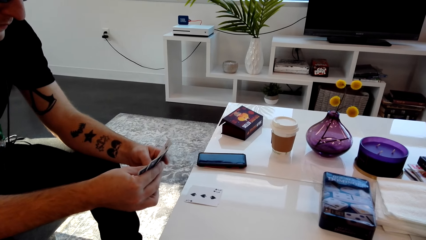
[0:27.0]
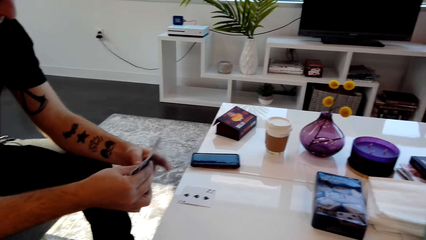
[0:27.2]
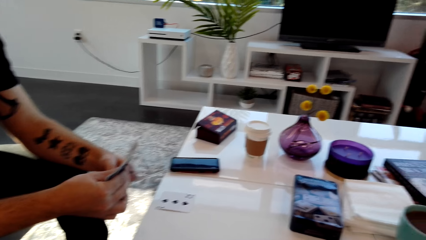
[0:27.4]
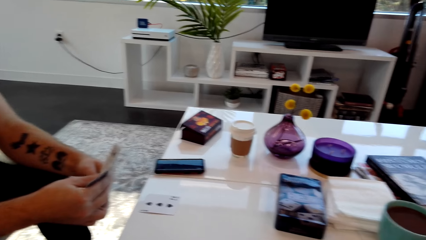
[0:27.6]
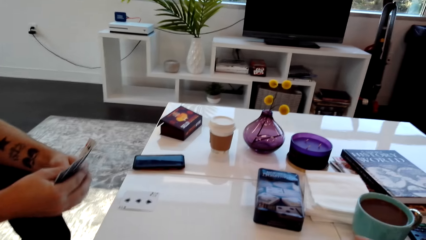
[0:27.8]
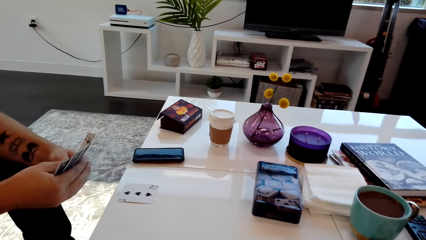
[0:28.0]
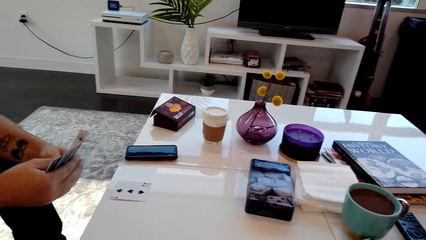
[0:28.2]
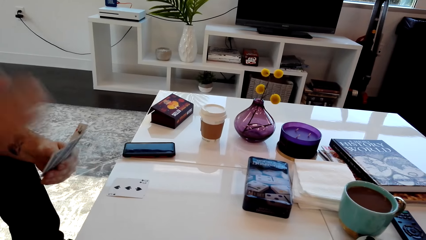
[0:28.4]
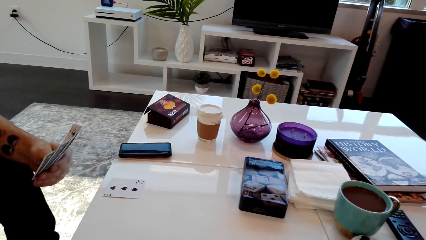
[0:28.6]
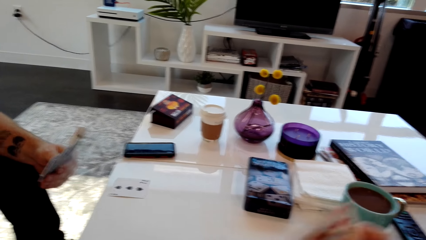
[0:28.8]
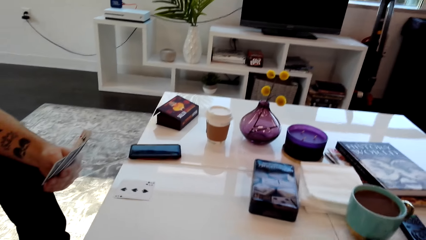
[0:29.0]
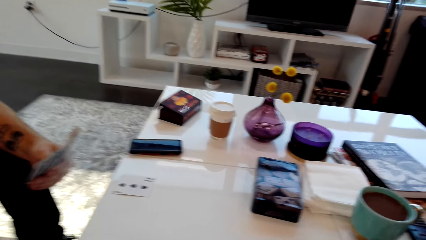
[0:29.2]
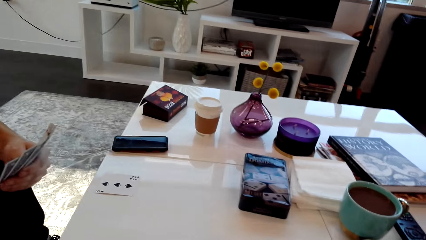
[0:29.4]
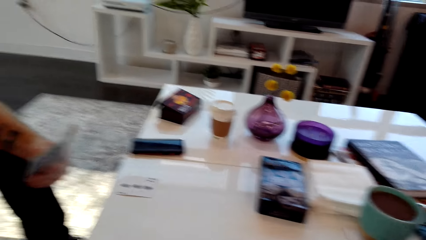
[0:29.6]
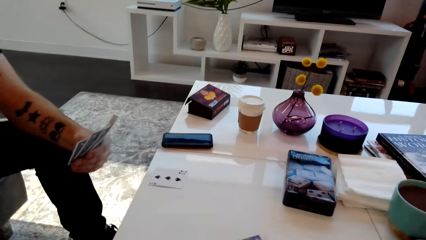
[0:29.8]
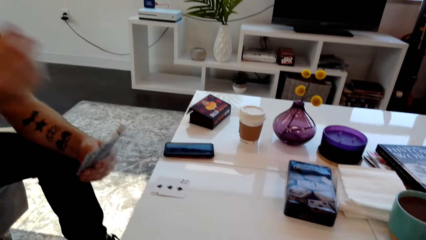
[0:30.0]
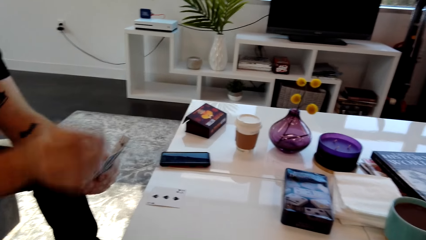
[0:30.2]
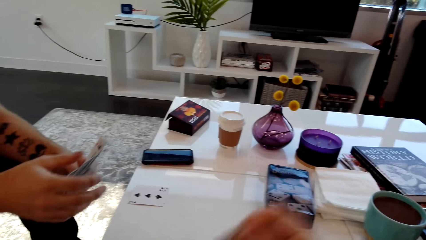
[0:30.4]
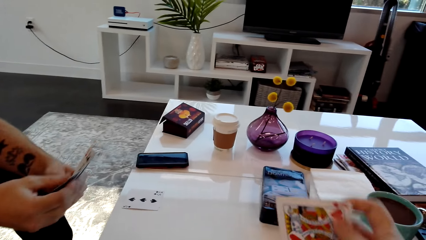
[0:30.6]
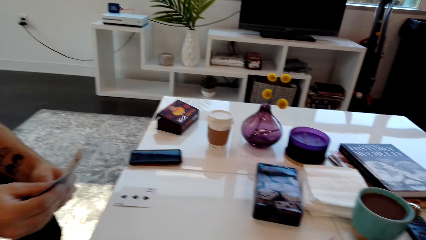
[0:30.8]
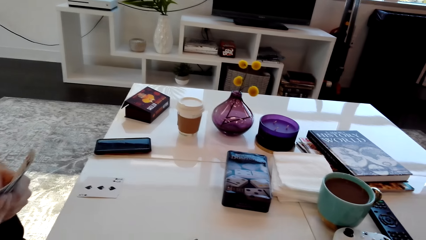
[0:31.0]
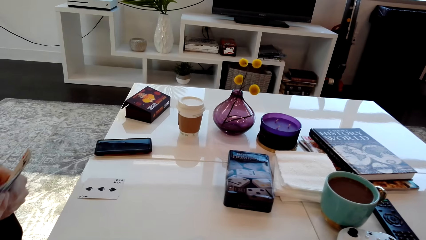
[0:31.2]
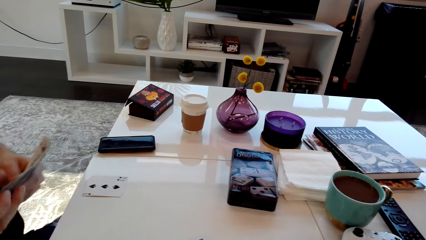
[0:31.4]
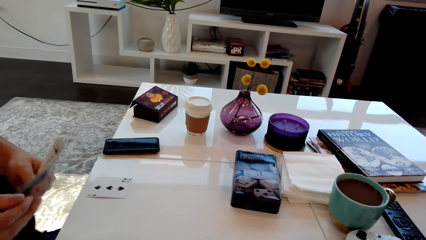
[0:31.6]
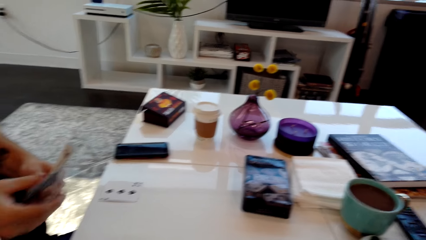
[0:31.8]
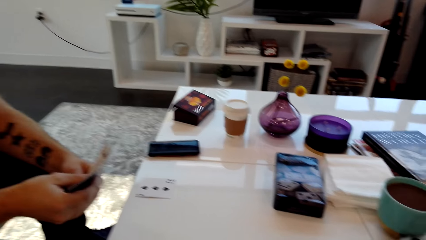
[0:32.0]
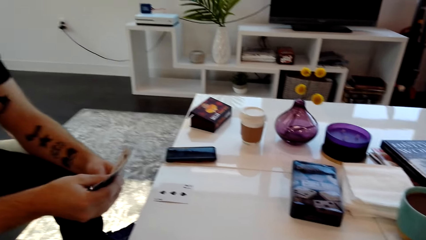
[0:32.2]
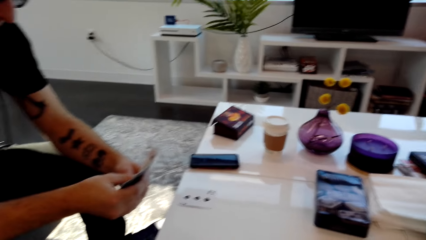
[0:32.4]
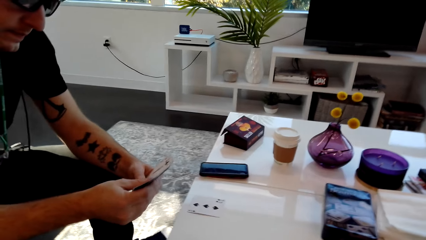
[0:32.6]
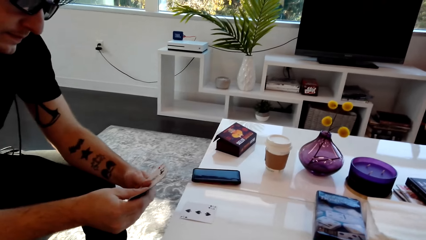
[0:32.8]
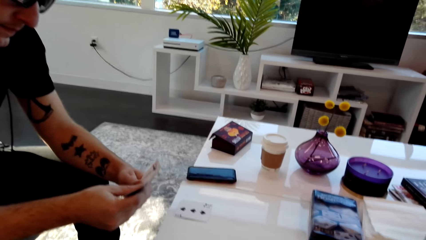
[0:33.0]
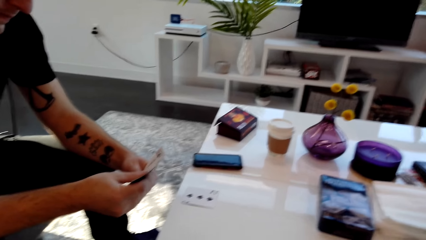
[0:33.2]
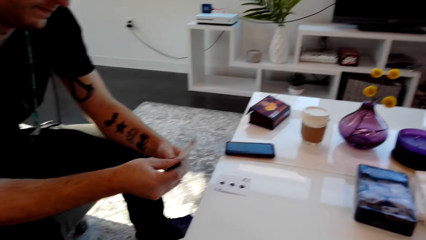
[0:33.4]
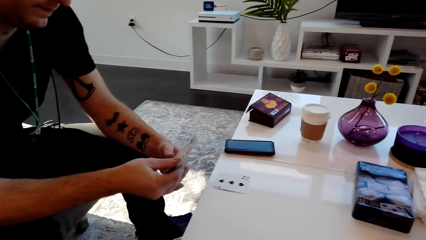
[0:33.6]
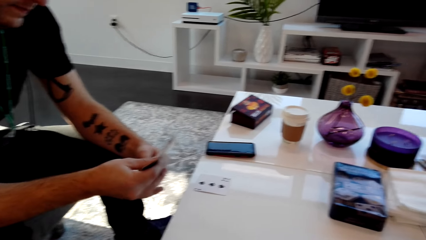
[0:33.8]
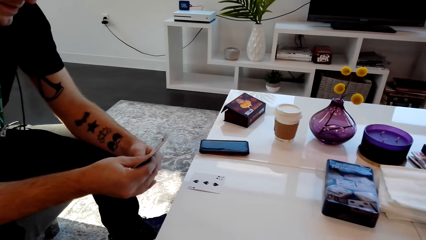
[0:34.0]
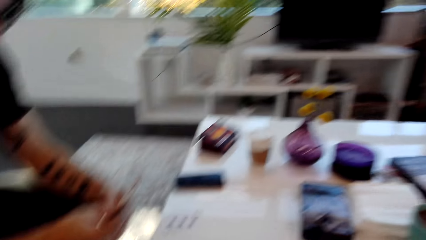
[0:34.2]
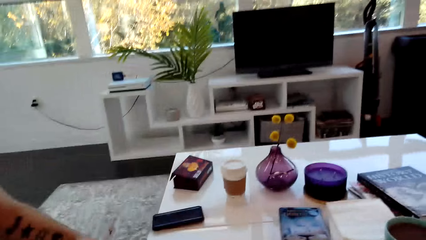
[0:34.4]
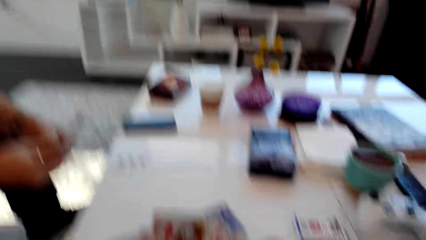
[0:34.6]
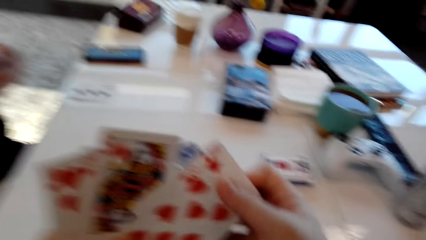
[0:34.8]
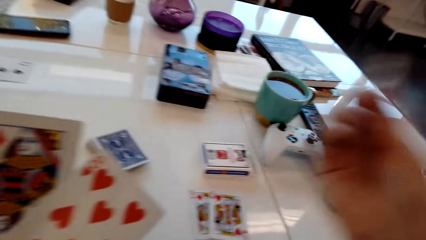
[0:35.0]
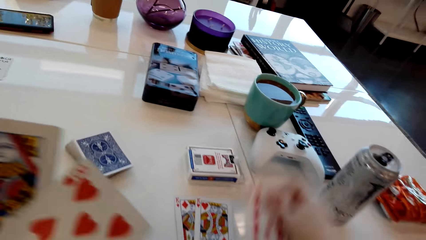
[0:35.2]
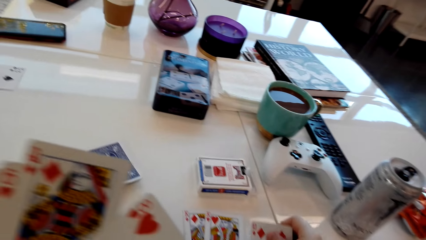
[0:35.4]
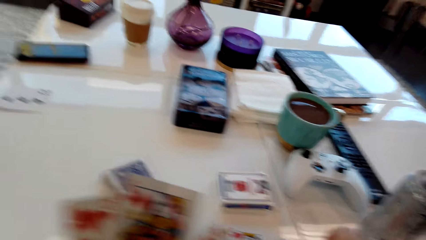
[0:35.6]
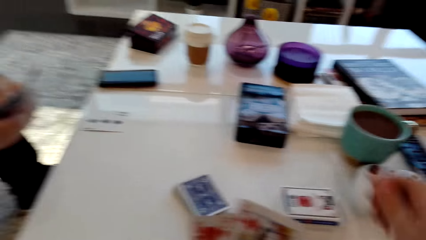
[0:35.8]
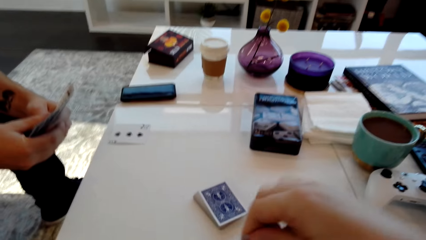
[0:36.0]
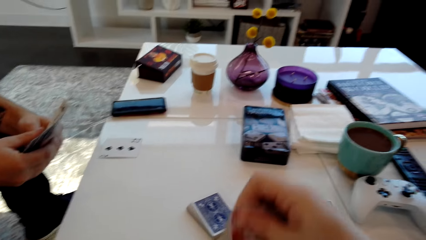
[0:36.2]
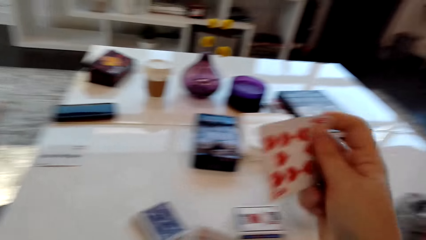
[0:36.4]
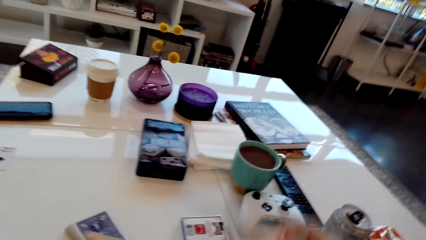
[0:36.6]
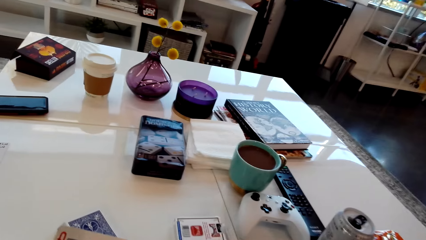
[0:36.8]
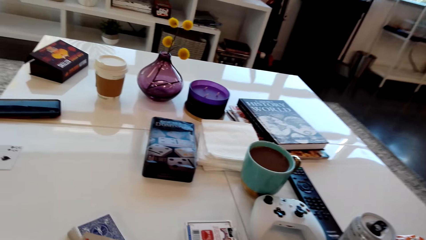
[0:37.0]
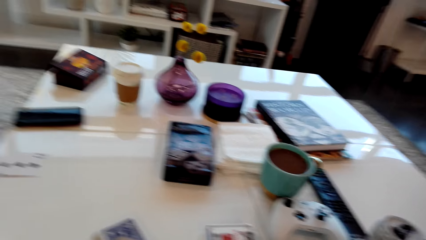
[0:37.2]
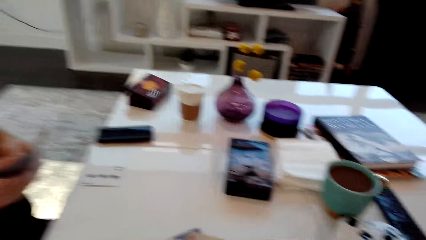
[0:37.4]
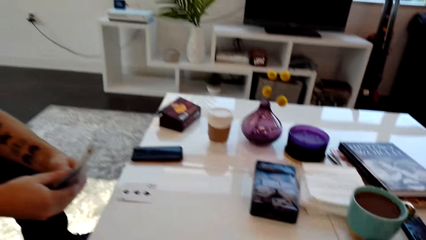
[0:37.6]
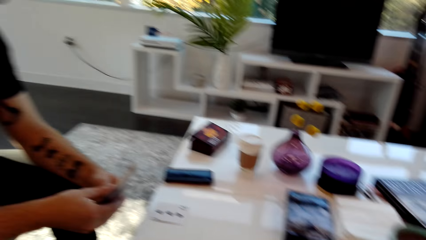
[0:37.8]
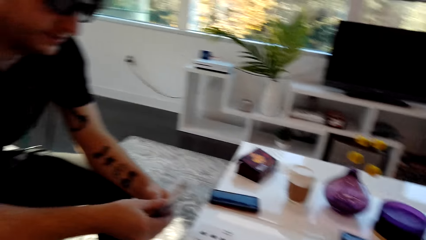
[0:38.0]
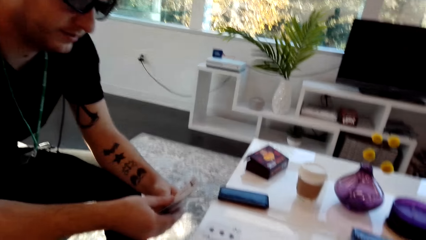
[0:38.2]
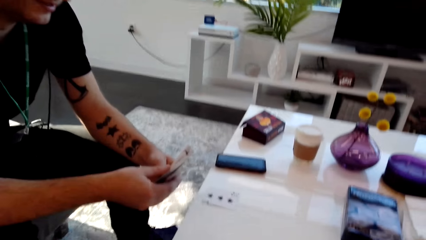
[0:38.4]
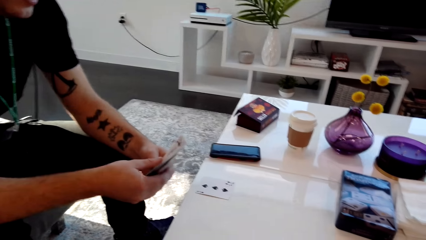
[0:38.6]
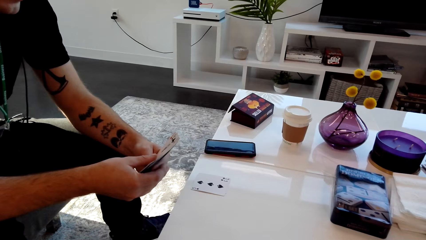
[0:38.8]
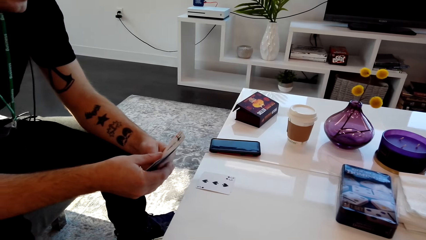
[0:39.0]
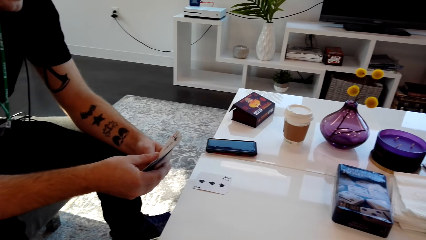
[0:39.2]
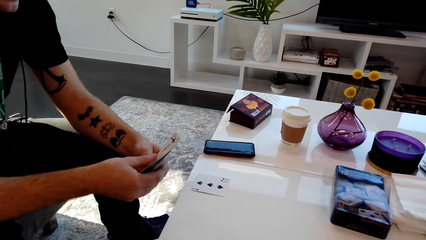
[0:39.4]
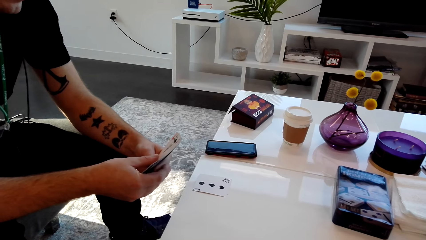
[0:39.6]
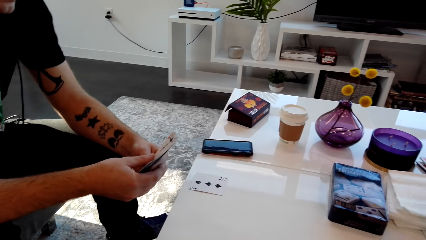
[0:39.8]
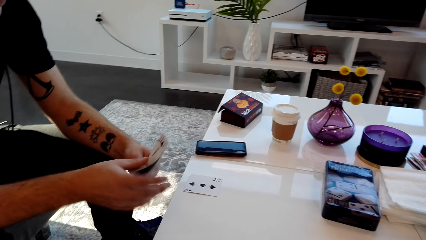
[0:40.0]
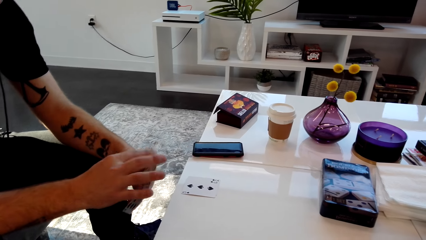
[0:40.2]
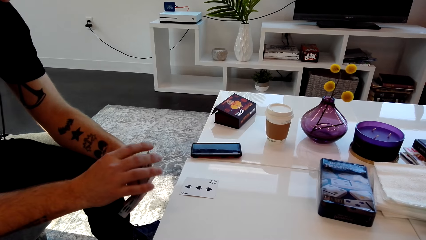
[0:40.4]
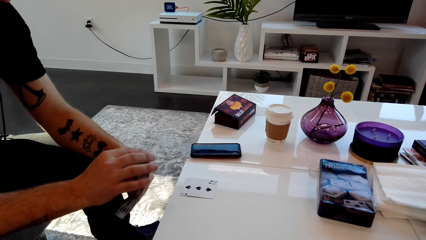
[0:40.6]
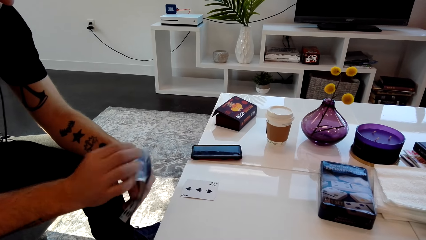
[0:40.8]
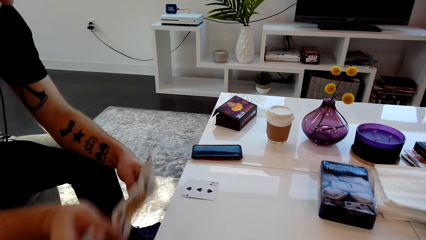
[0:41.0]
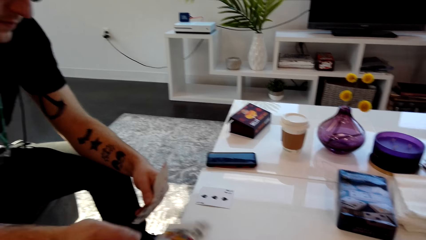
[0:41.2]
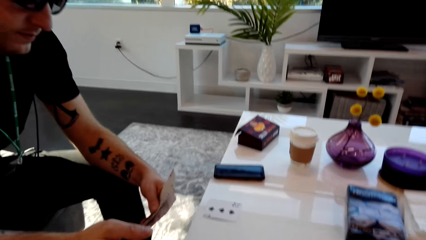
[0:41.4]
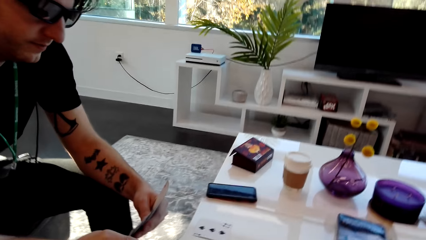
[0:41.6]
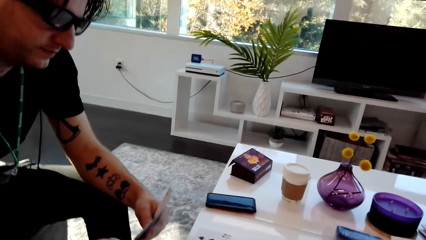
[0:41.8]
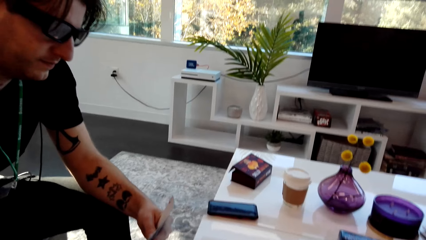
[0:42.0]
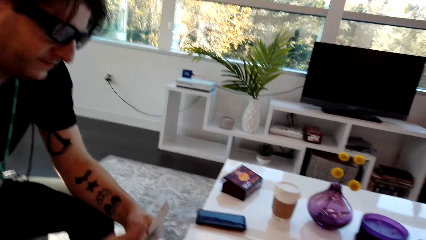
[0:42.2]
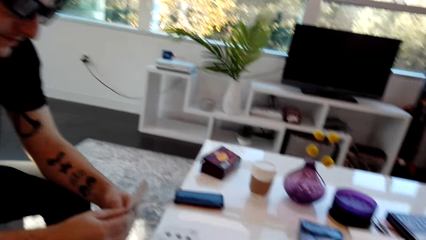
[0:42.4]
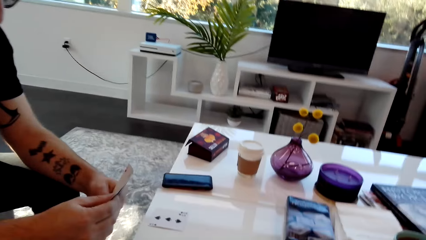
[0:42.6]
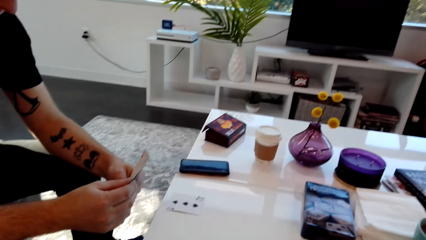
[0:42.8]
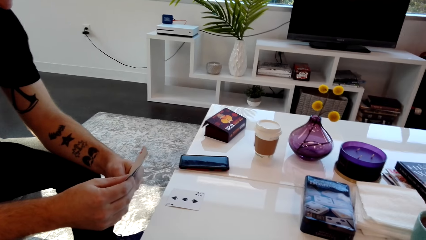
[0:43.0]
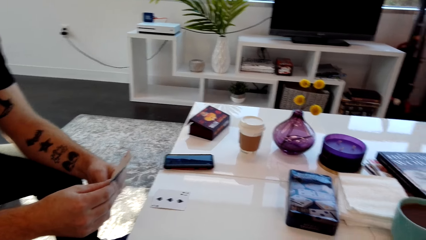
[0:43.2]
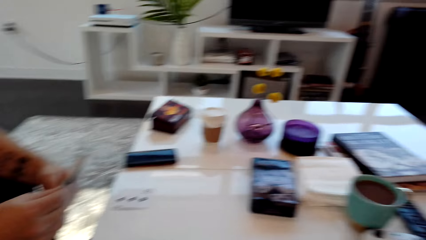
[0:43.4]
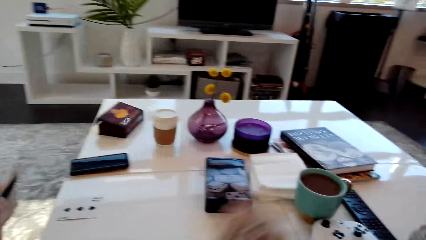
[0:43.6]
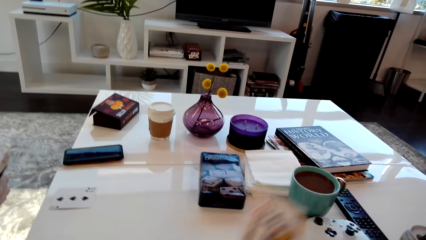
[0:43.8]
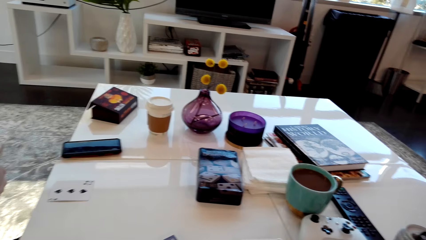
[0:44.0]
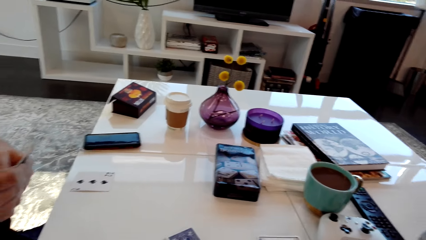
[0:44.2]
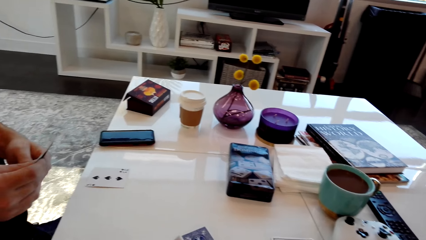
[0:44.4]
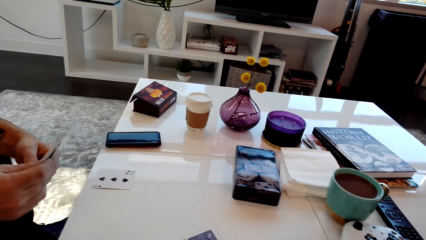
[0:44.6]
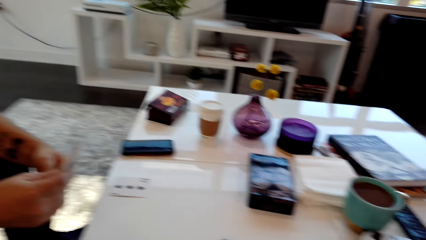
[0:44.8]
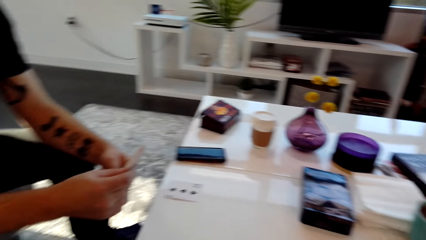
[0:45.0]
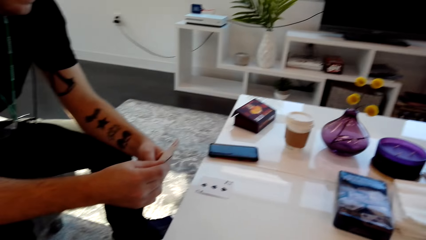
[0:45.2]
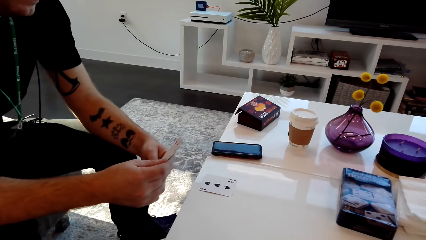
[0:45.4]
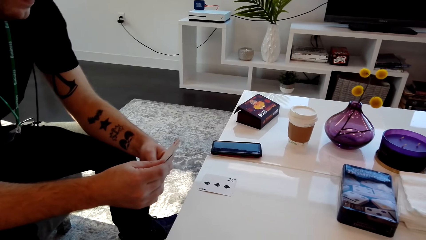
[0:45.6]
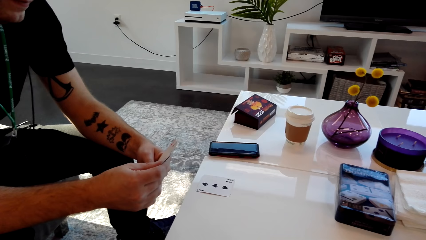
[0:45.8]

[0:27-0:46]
The man moves cards, touches part of his face, and moves his arm. The camera wearer places a card on the table. They move cards and arrange the cards on the table. They pluck a card from the pack of cards. The man touches cards and passes the card to the camera wearer. The camera wearer speaks. They move cards.
